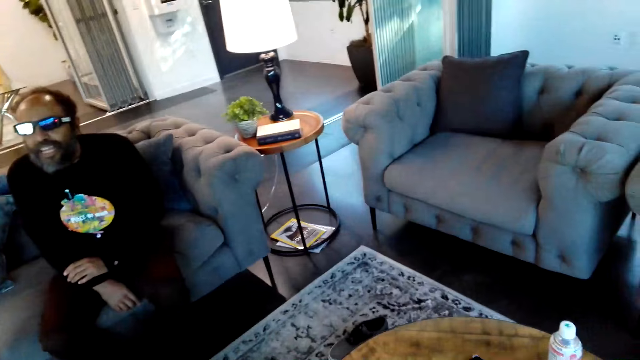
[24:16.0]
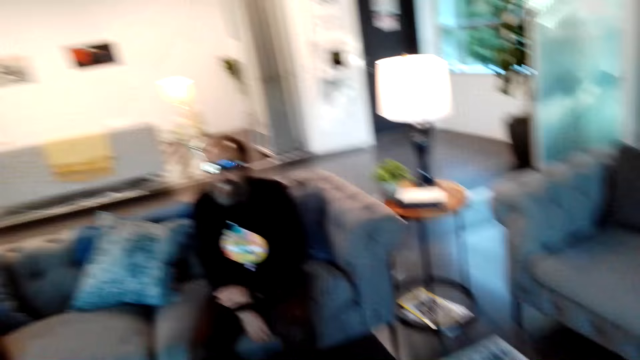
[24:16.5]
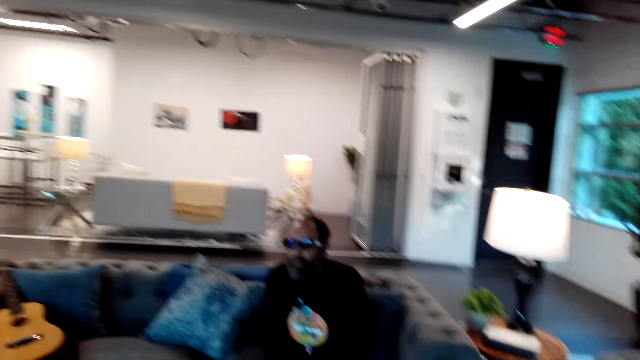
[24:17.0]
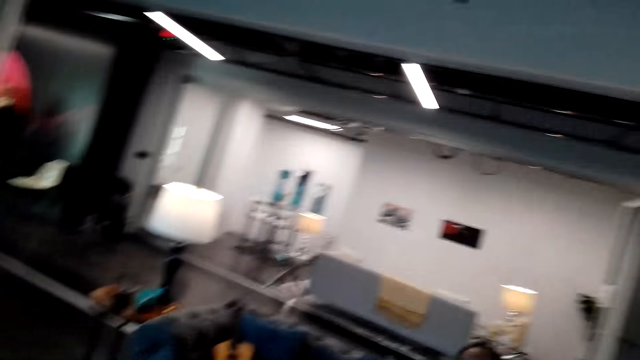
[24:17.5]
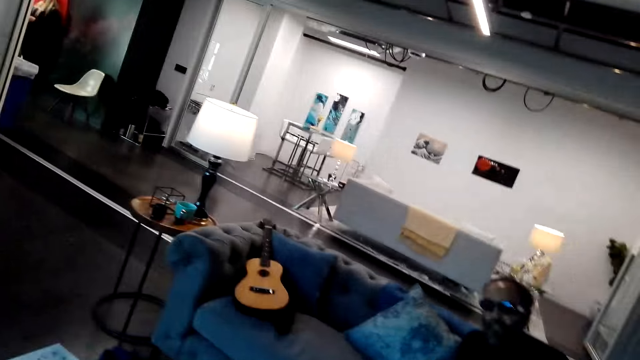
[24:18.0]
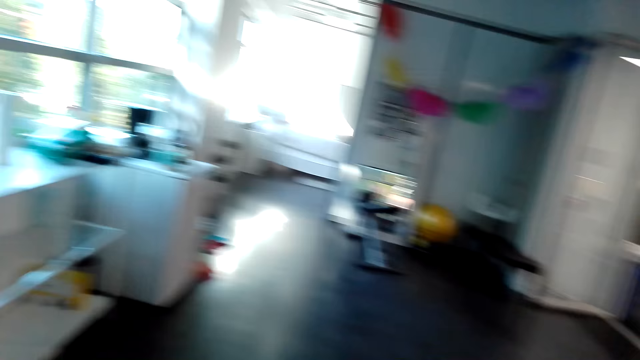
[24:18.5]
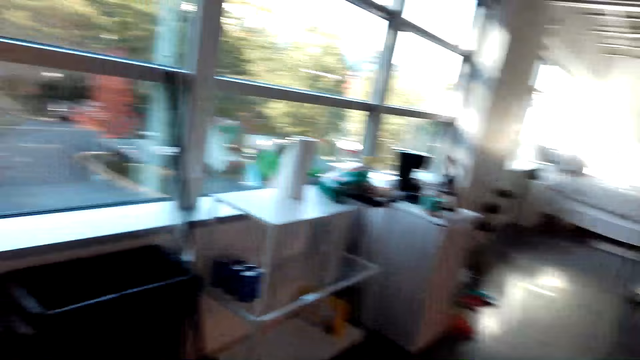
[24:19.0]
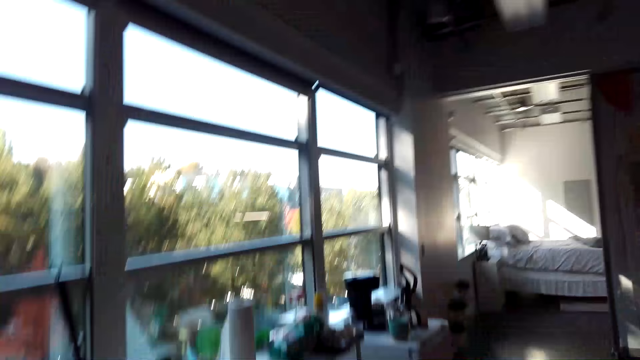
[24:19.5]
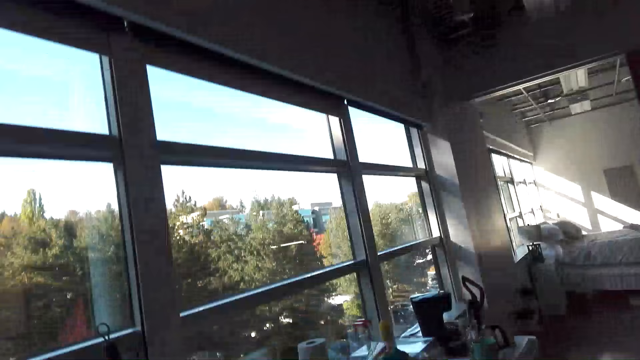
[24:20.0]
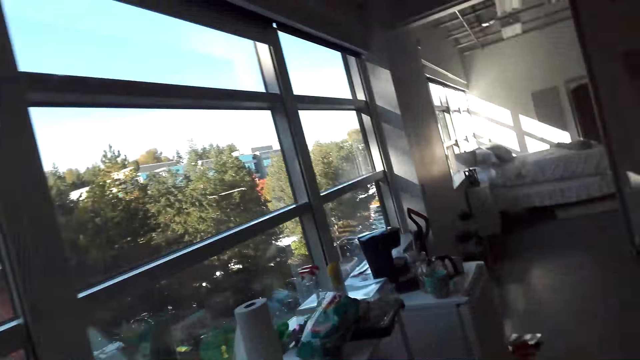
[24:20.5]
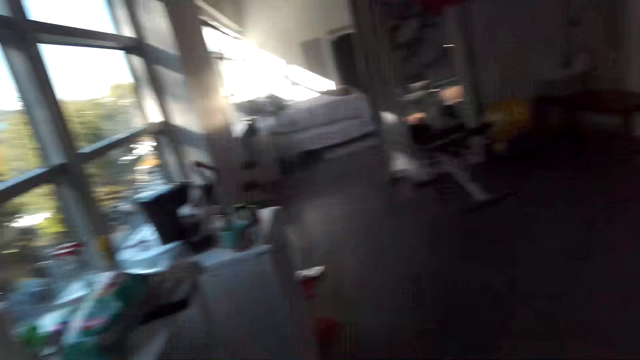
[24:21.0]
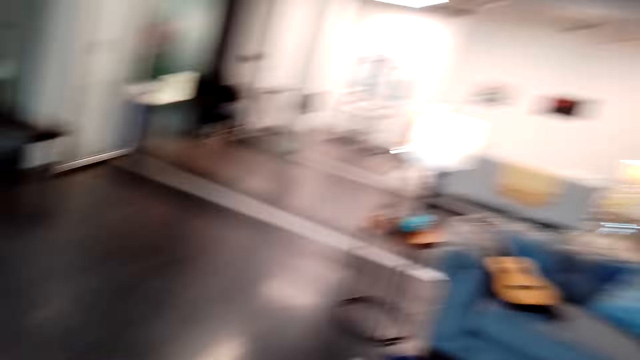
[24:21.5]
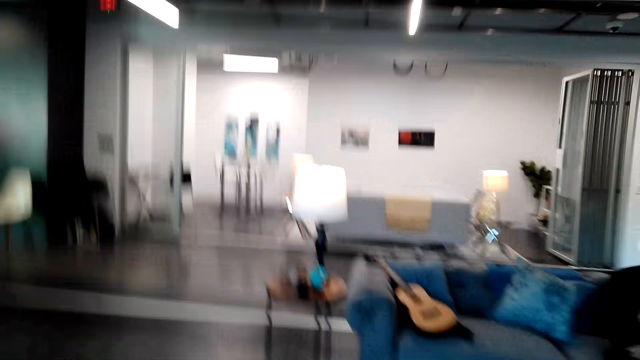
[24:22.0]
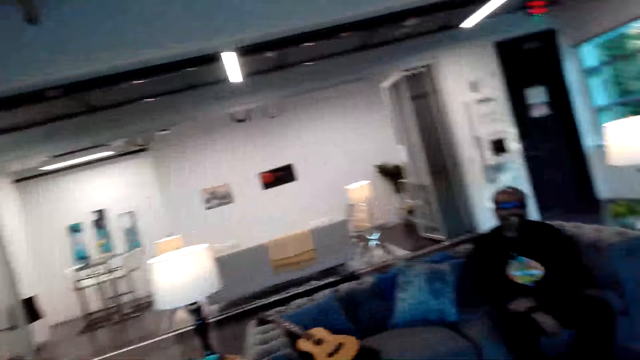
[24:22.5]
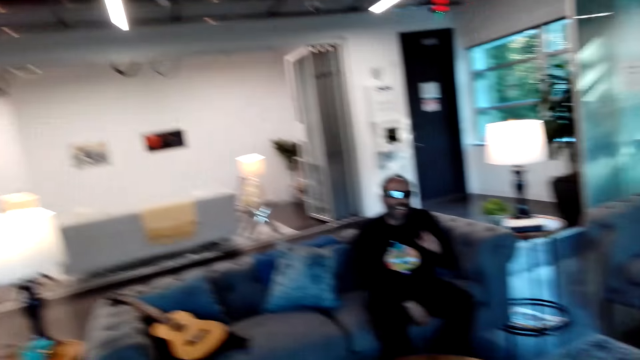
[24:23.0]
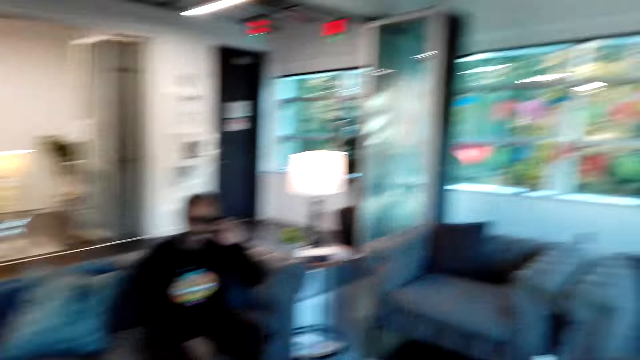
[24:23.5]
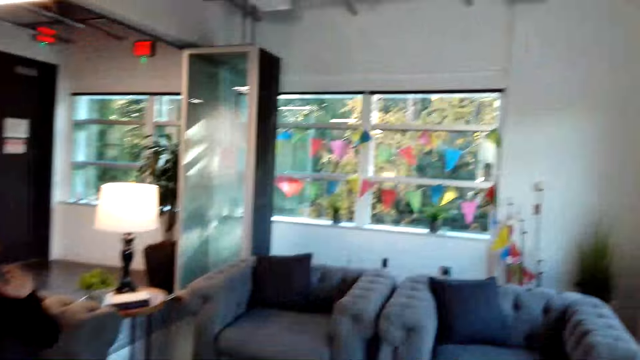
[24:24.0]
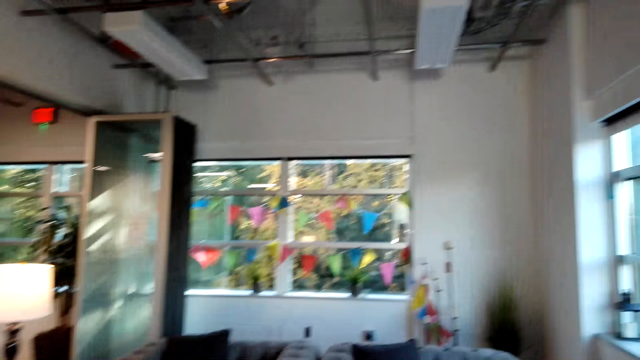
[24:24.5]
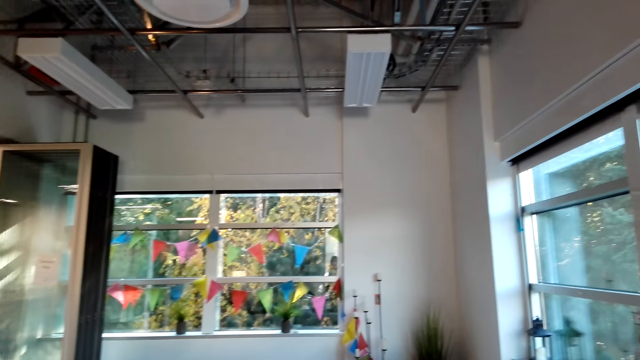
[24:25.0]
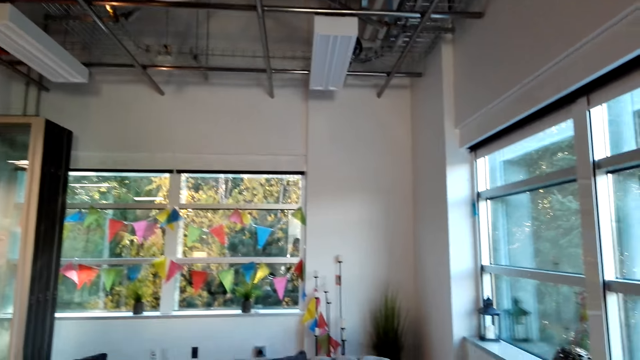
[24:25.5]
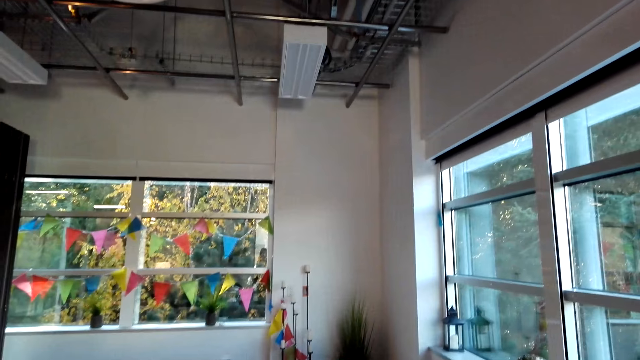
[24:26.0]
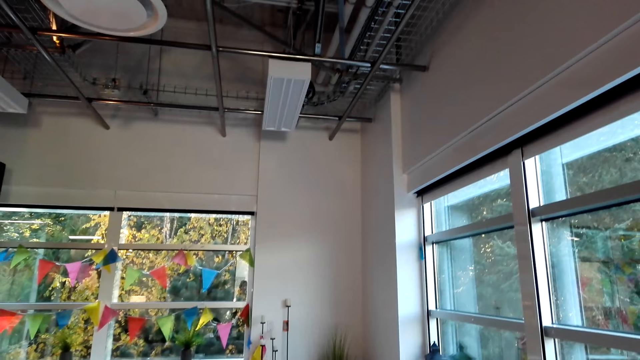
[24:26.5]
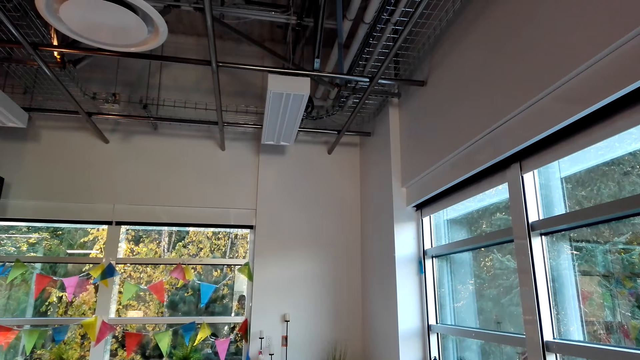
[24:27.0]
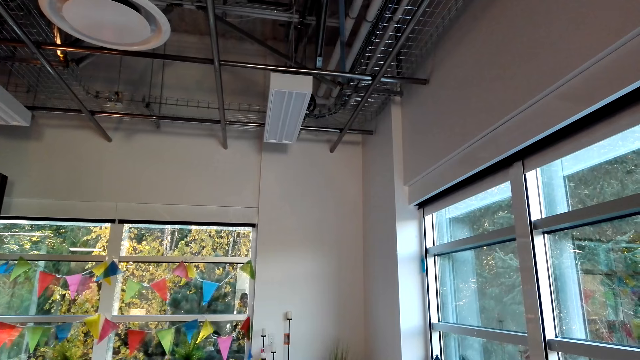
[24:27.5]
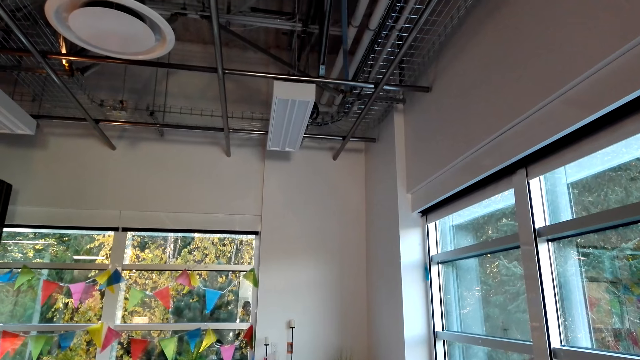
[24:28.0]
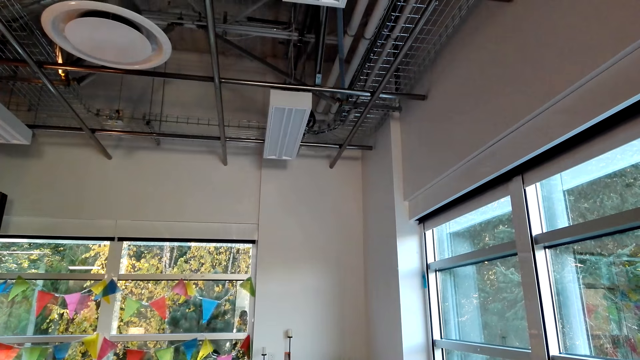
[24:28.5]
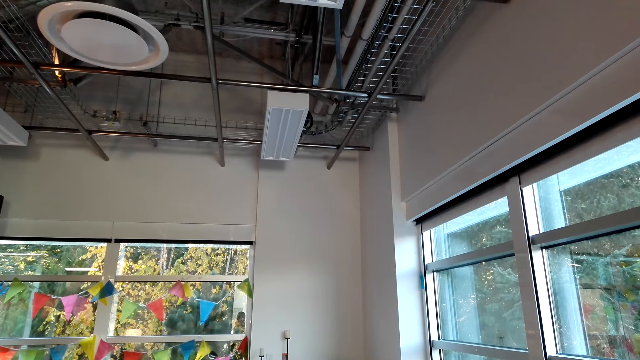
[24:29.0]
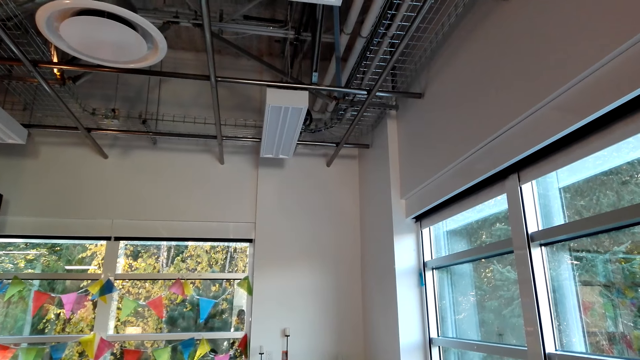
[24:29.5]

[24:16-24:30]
The camera wearer walks around. A man sits on a couch. The man moves the hand. The camera wearer looks around.

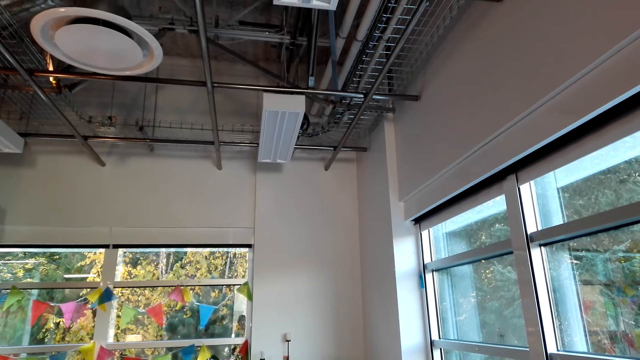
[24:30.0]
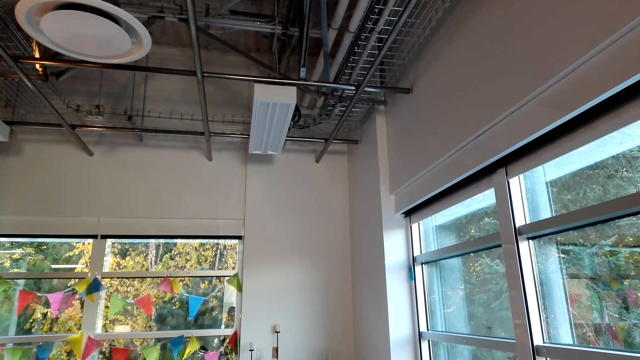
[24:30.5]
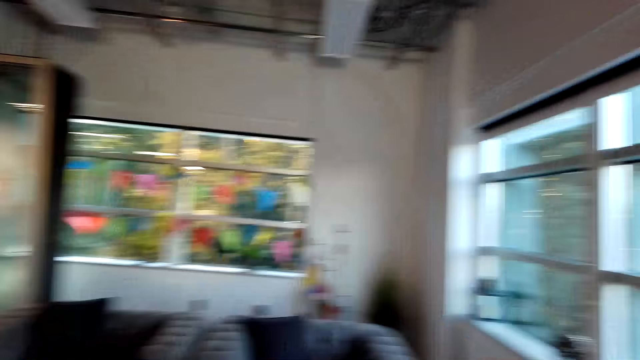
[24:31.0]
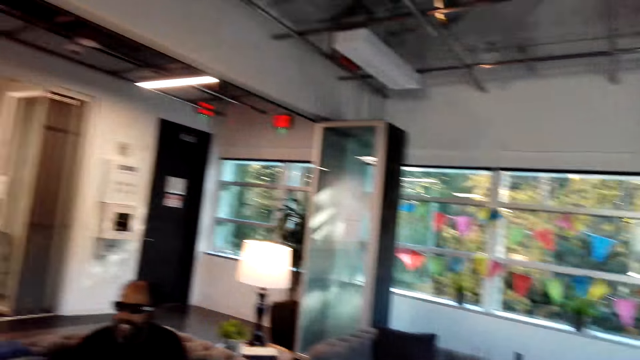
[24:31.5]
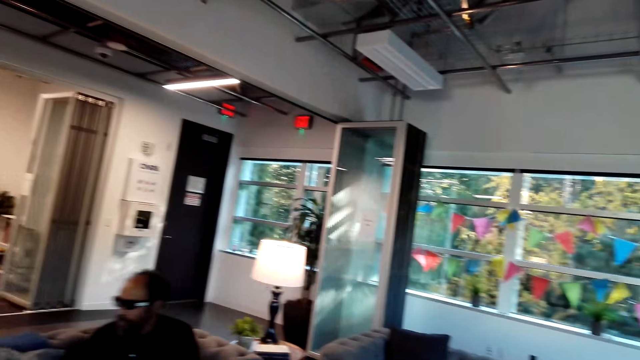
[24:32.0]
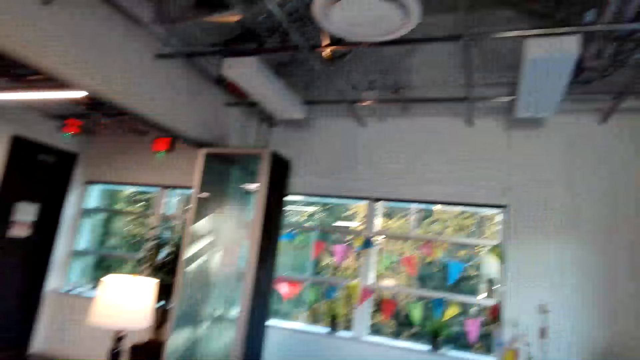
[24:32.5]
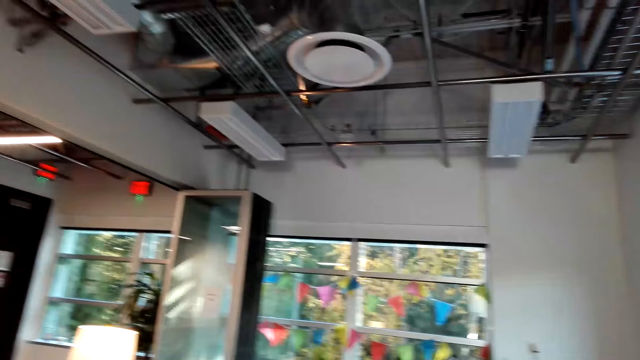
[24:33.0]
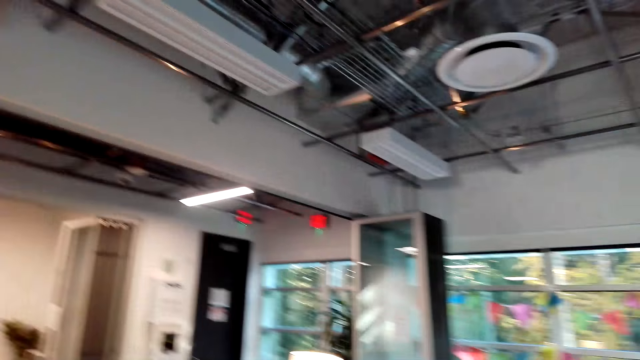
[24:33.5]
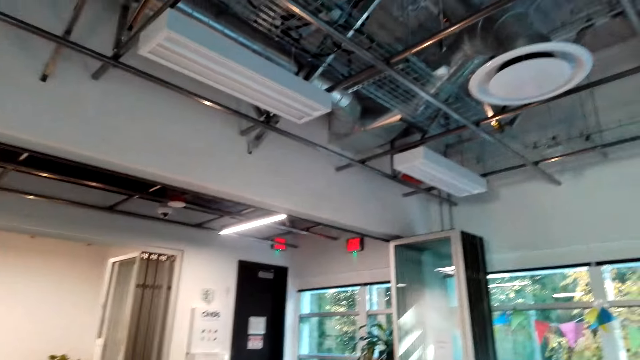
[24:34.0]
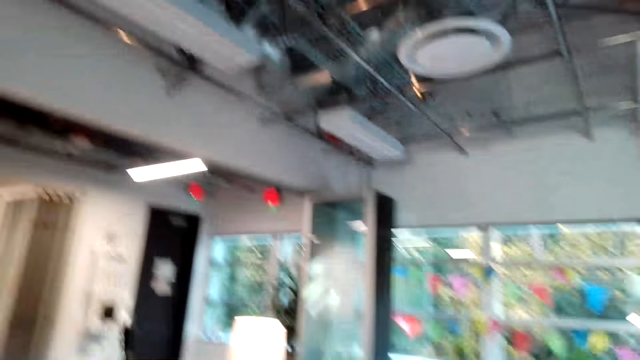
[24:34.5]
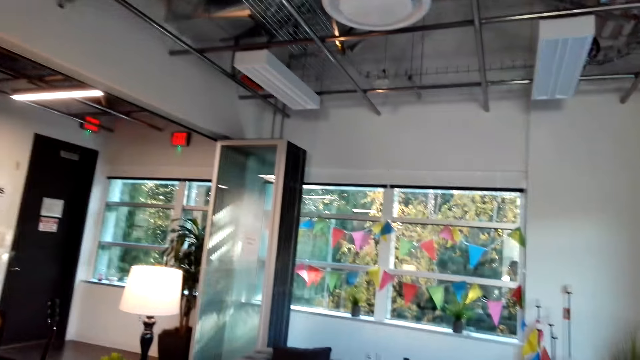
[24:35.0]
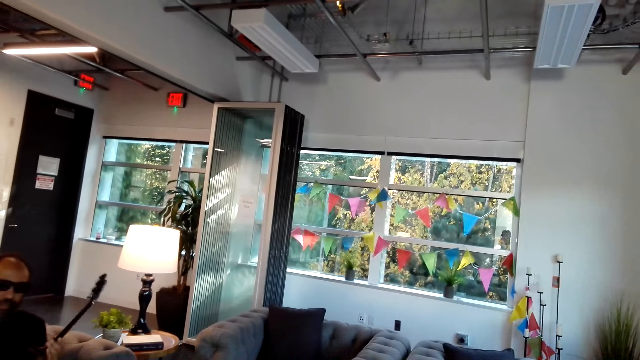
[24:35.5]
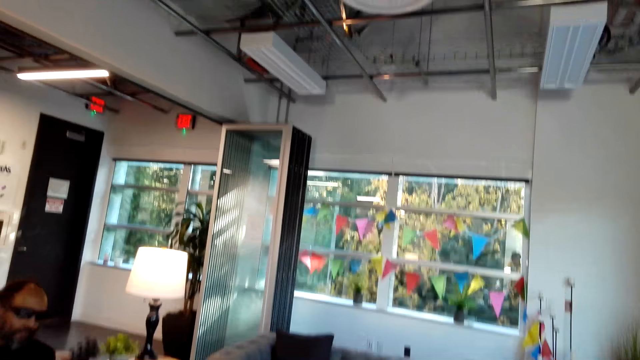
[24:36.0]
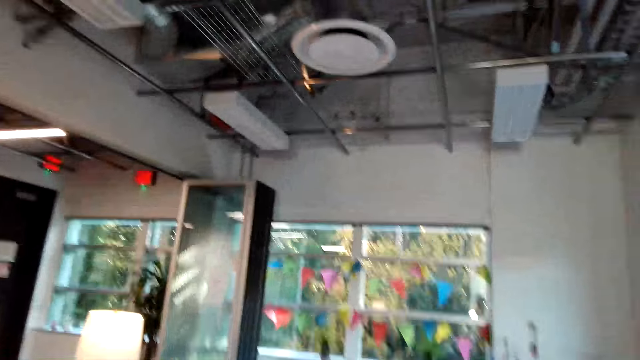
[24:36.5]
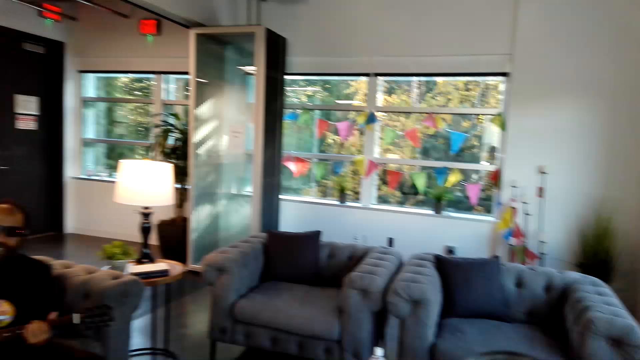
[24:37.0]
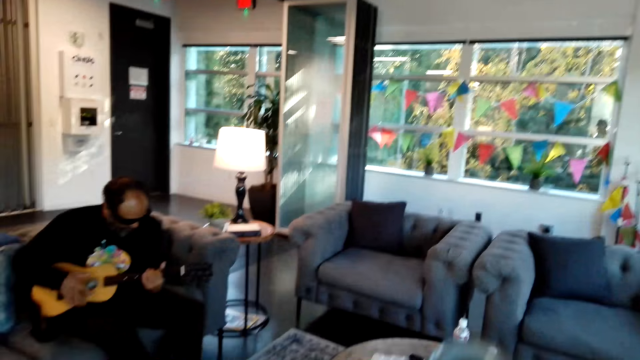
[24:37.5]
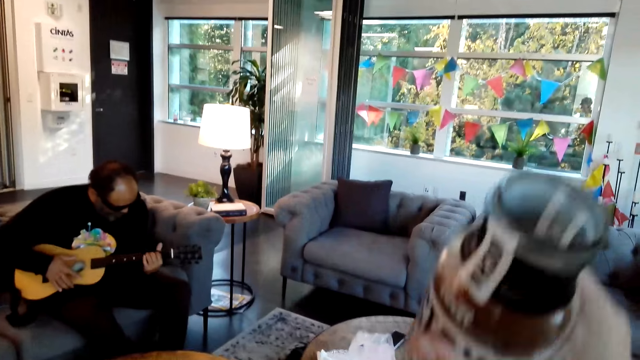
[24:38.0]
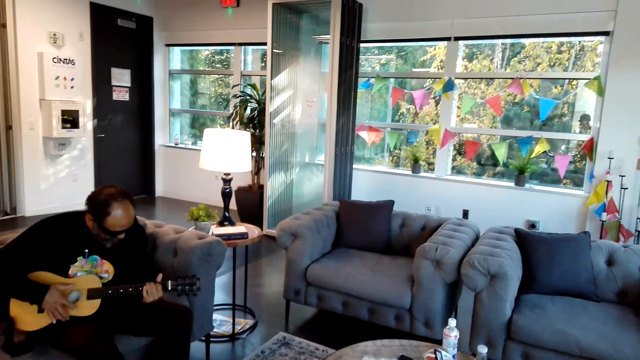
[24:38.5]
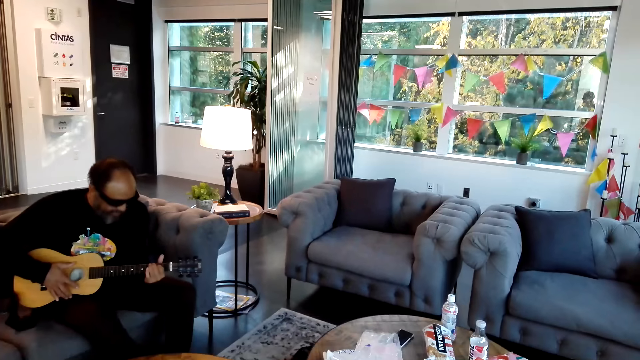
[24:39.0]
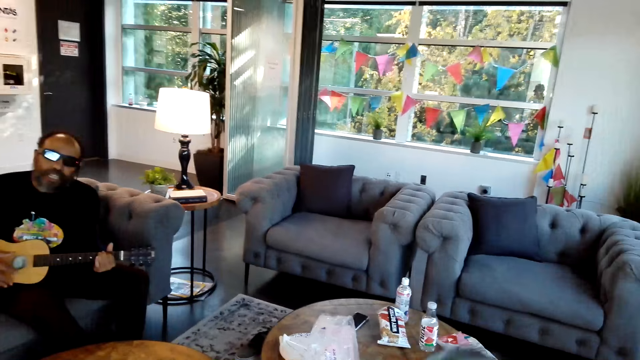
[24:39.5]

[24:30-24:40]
A man sits close to the camera wearer. The man holds a guitar. The man takes the guitar. The man holds the guitar again. The camera wearer lifts a bottle. They hold something. They look around and move the bottle.
